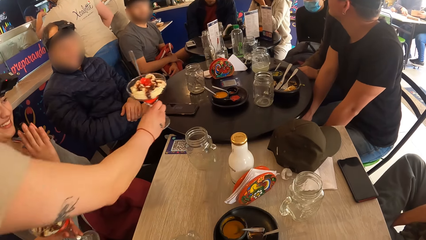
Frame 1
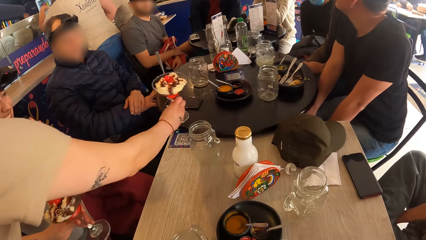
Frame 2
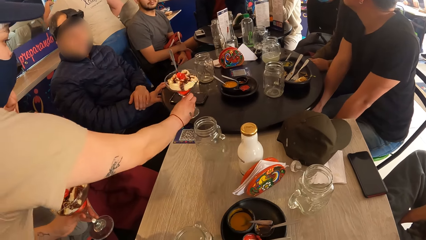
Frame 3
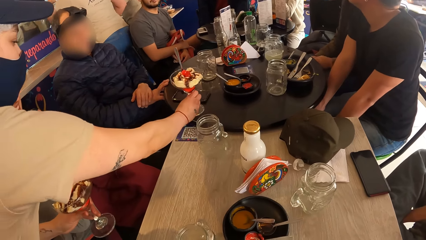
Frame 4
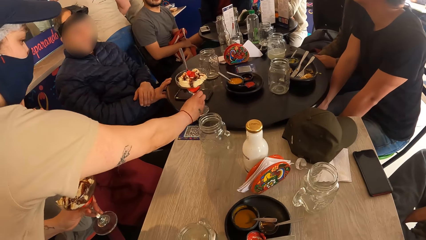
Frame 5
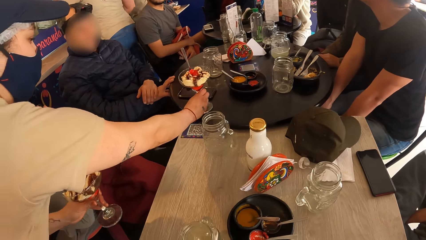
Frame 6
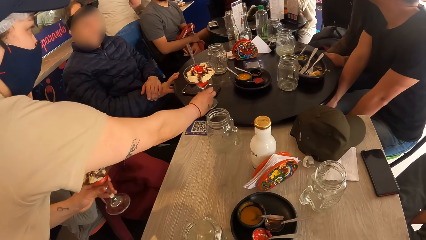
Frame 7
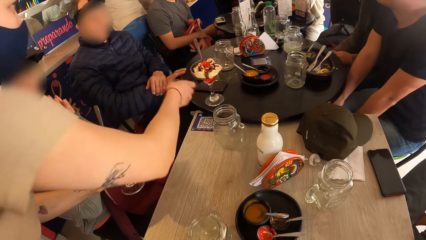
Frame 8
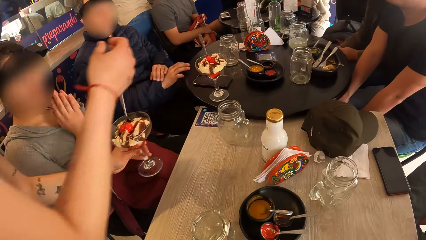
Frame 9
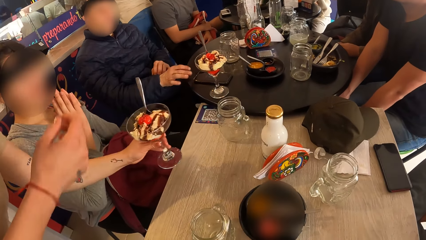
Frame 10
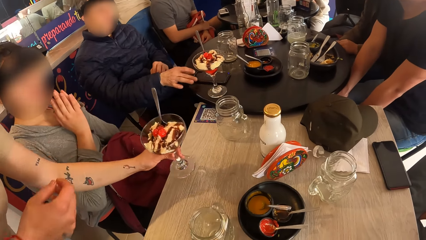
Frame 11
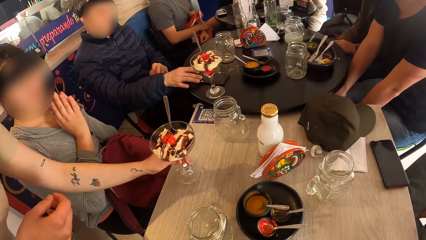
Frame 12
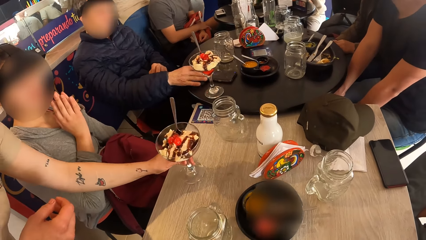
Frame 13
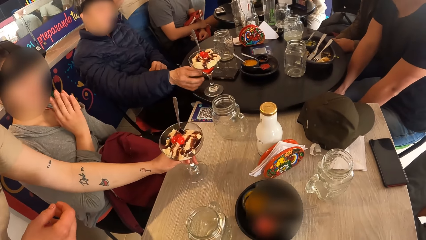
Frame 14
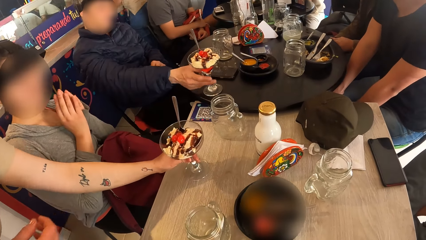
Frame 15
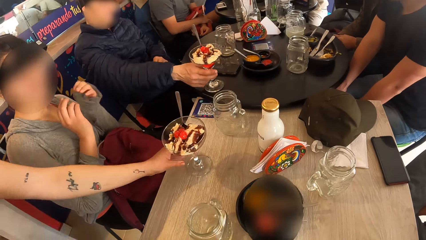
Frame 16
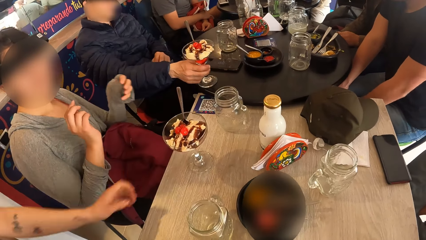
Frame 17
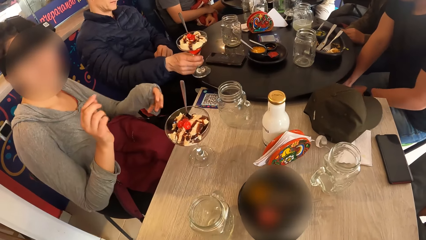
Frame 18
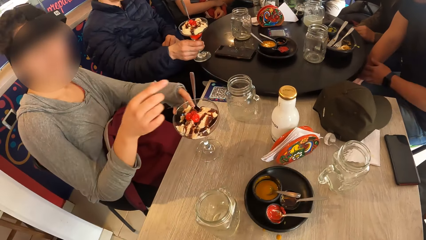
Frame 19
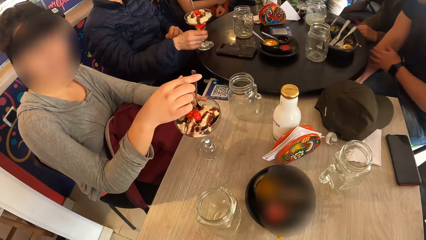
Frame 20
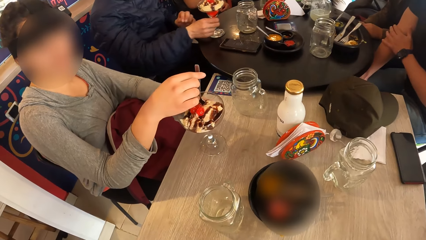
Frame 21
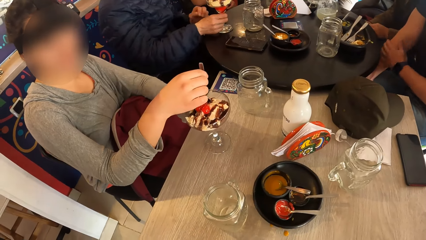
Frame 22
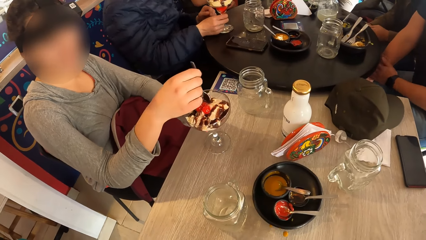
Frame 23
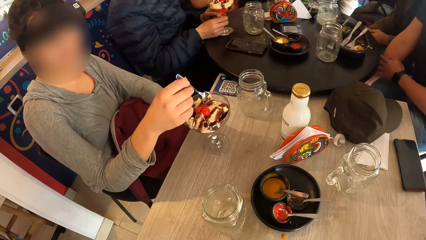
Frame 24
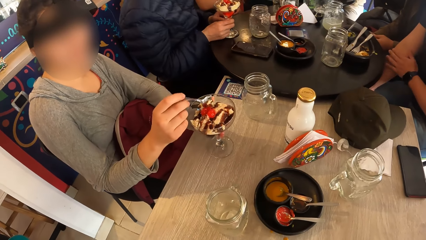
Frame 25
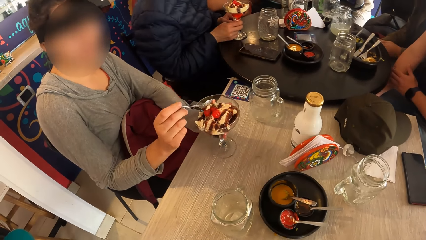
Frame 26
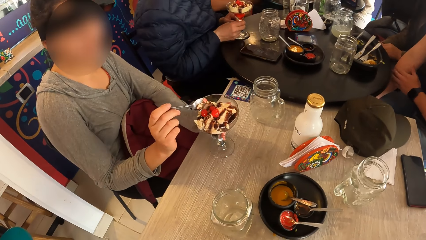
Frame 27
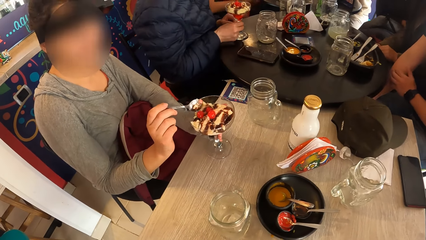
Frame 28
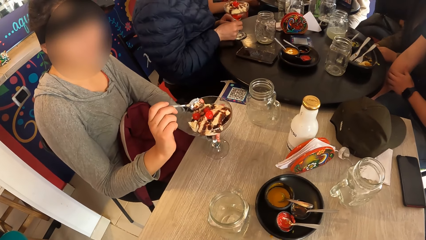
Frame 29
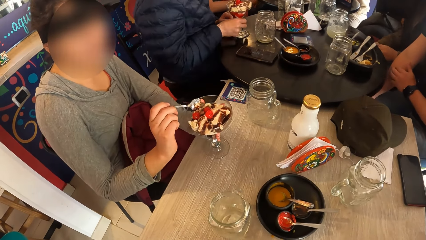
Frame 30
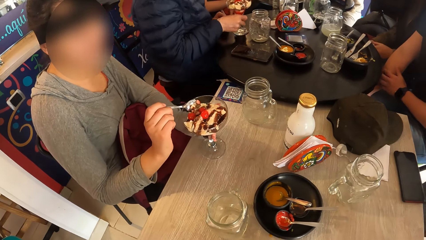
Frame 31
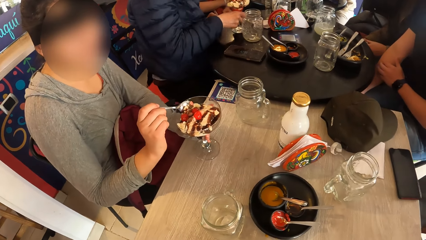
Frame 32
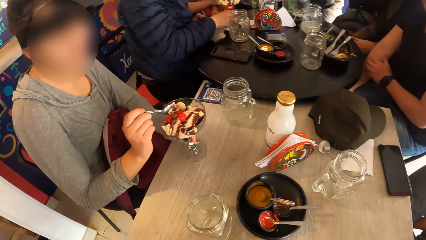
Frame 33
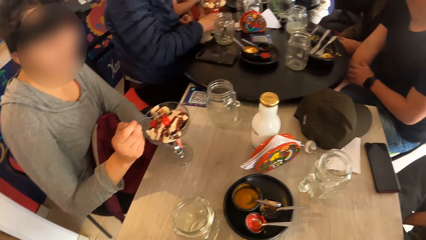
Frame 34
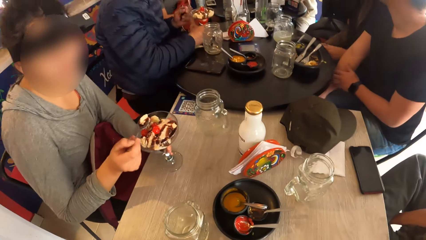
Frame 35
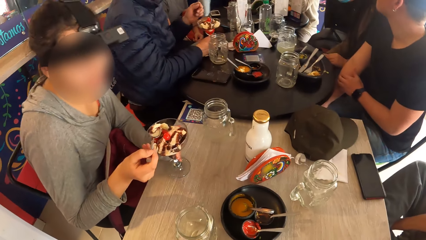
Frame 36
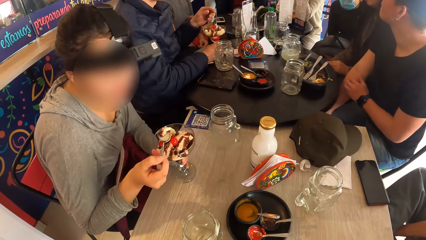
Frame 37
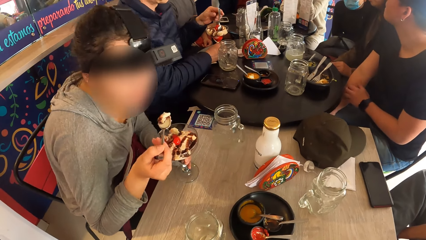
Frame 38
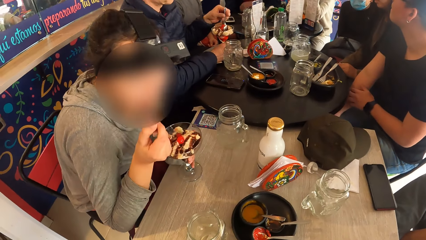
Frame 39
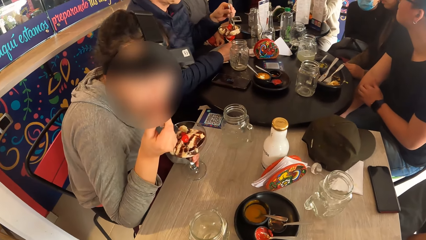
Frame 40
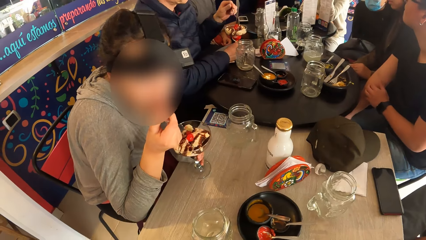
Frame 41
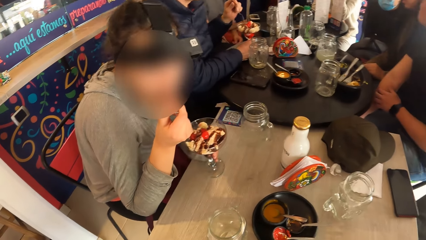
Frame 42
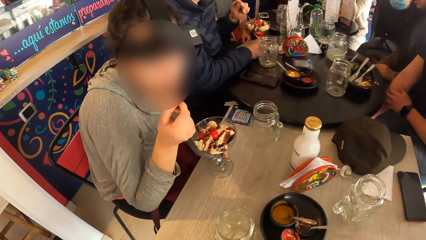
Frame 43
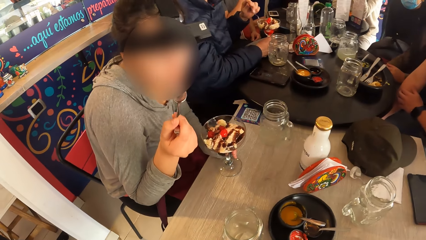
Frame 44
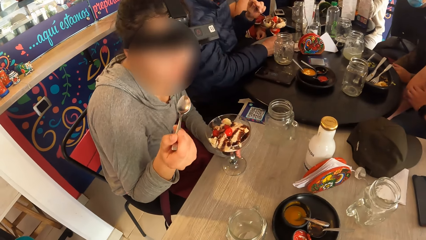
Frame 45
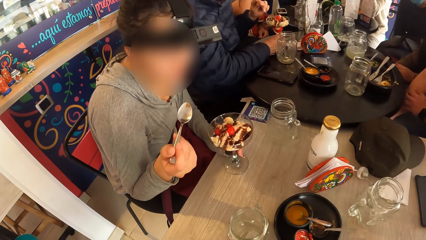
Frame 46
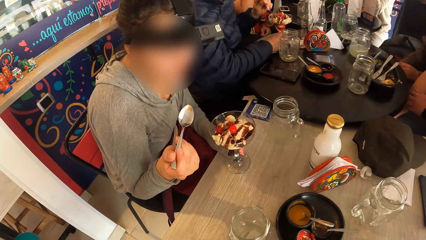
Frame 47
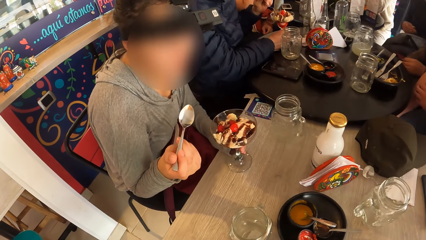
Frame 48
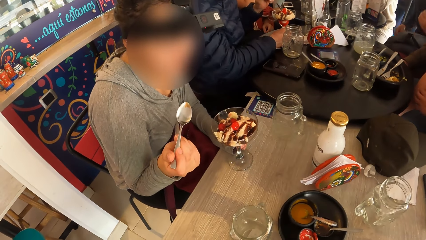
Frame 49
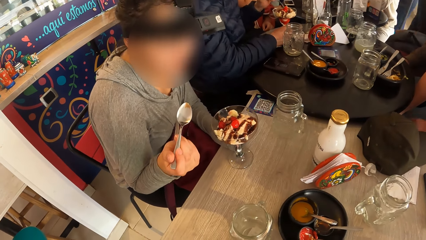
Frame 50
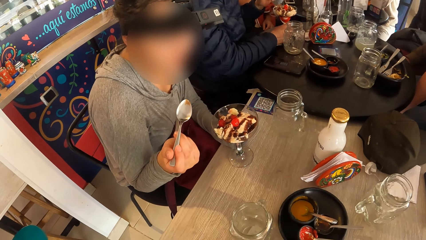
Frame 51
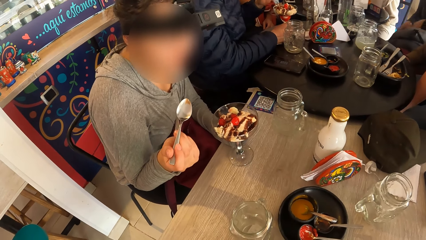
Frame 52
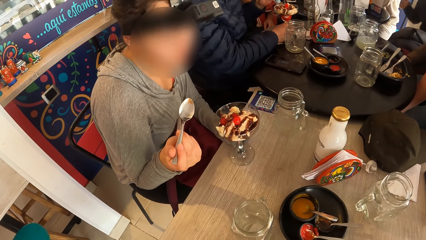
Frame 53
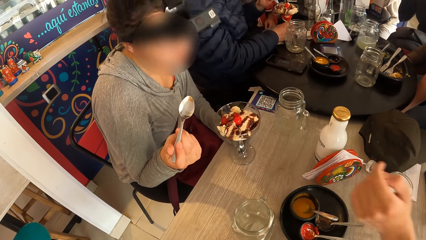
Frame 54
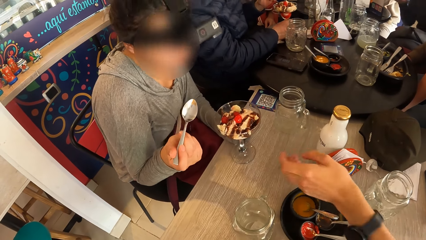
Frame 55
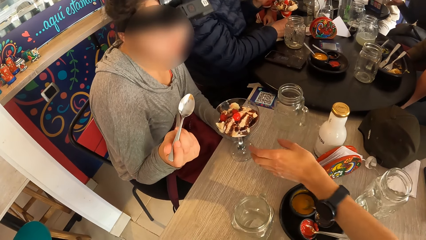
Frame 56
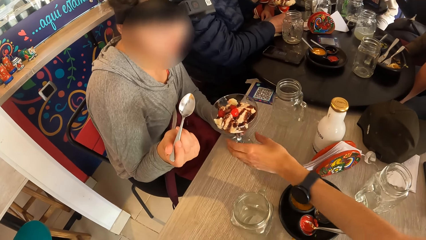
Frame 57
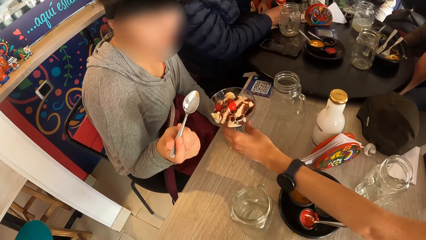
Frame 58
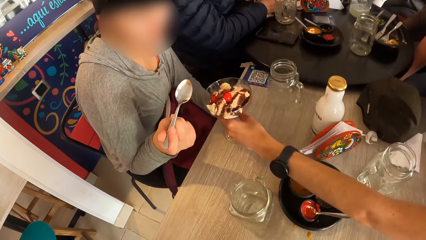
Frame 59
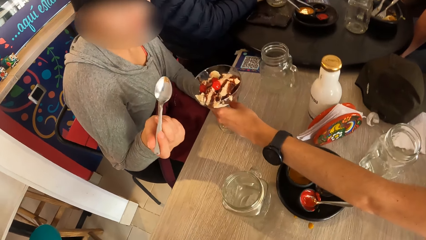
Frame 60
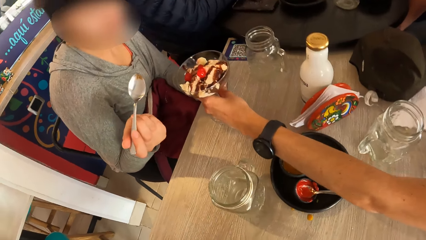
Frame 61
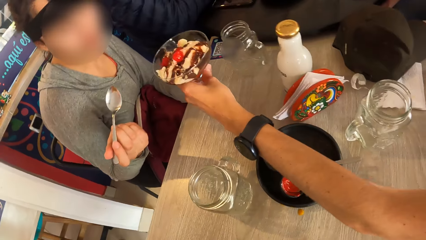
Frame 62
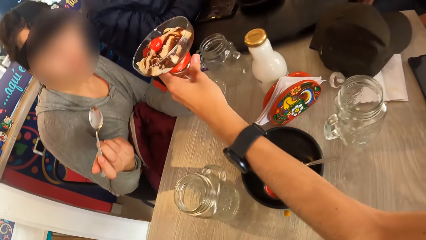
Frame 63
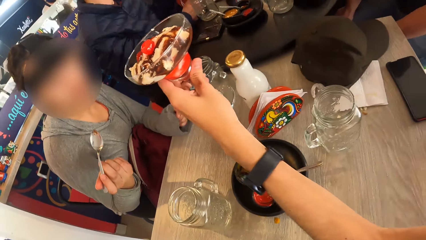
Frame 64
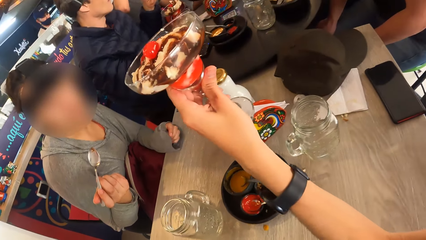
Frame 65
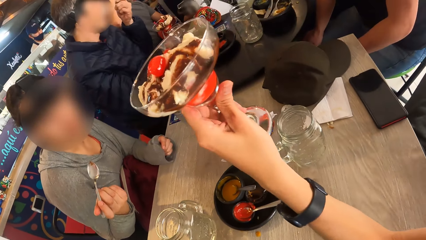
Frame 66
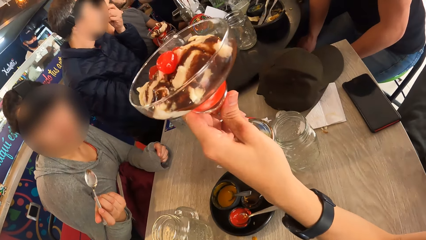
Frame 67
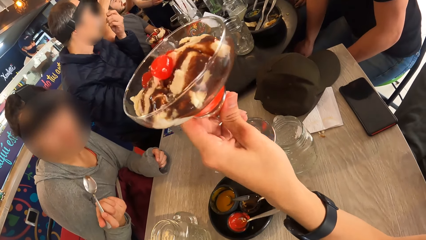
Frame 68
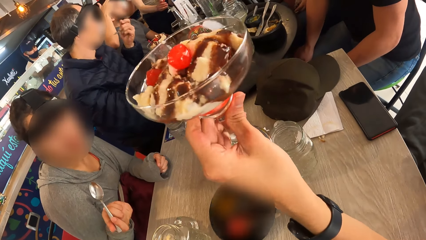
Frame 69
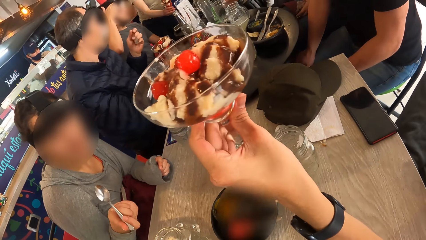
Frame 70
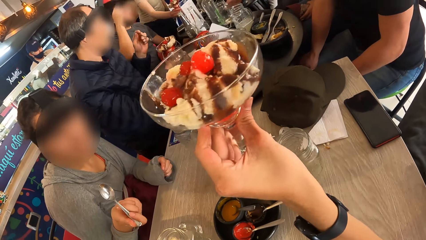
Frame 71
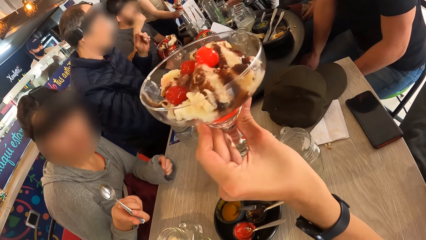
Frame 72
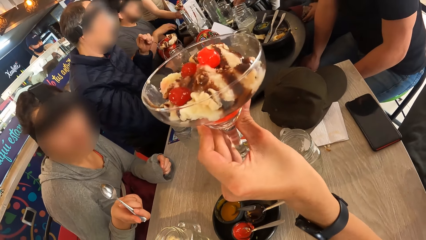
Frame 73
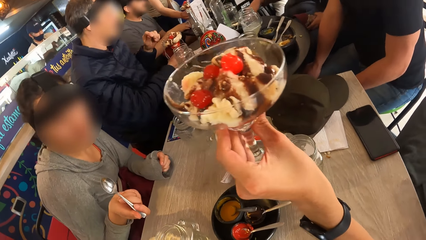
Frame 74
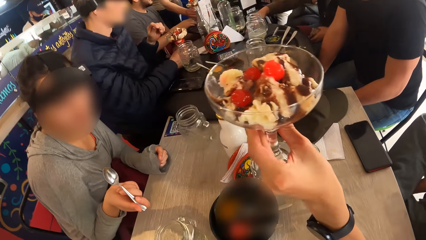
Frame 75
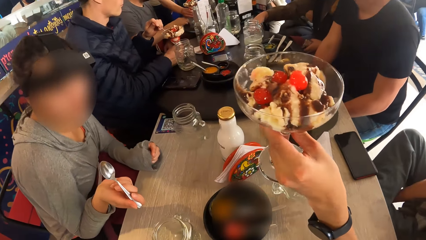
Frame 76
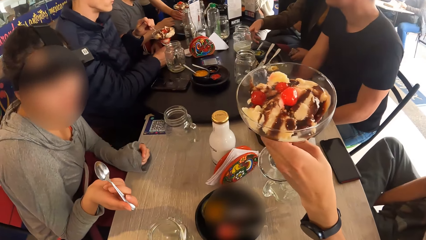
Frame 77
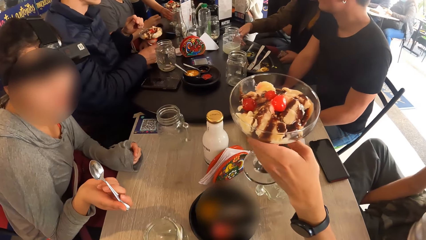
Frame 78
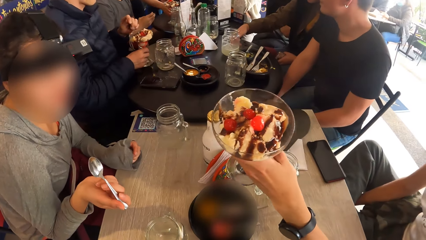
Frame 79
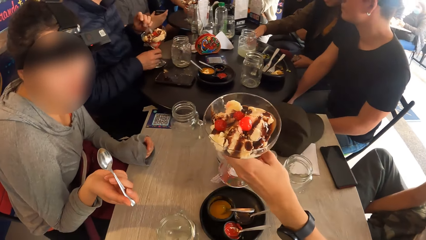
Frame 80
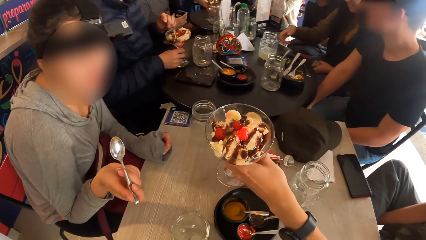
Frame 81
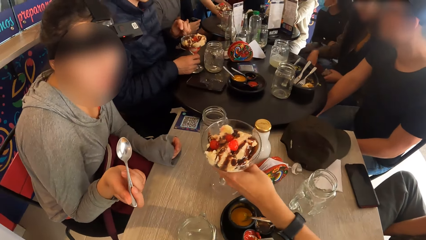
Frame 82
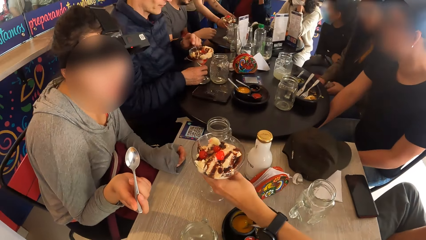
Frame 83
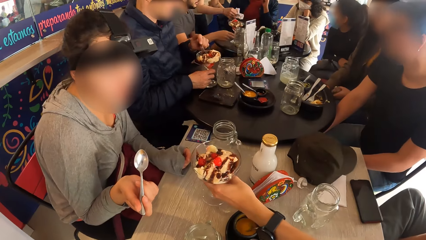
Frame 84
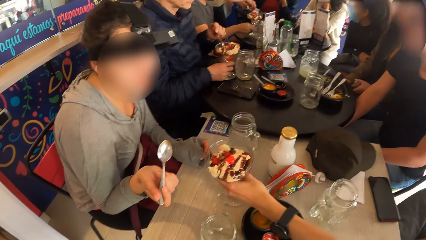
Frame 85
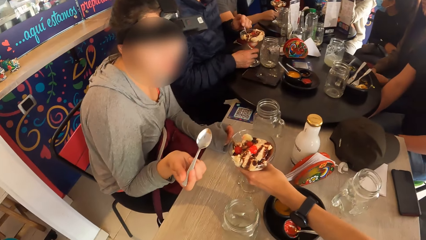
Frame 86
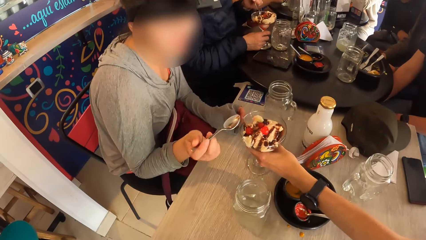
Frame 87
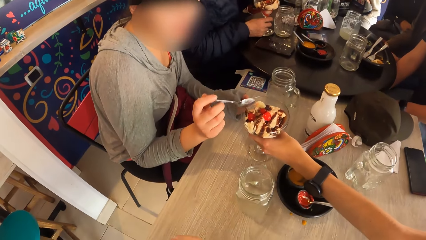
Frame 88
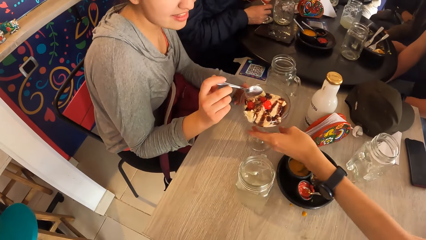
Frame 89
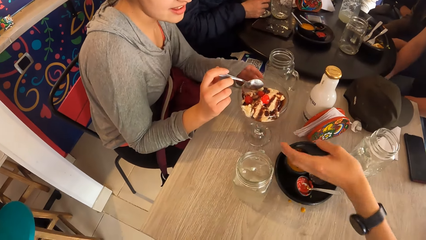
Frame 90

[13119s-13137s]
A waiter drops a cup of ice-cream on the table with her right hand. The camera wearer looks around a room. A man moves a phone on the table with his right hand. The waiter drops a cup of ice-cream on the table with her left hand. The man moves the cup of ice-cream on the table with his right hand. Another man scratches his right hand with his left hand. A woman holds the cup of ice-cream in her left hand. The woman scoops ice cream from the cup. The woman holds a spoon in the cup of ice-cream with her right hand and eats some ice-cream with the spoon in her right hand. The first man holds a spoon in the cup of ice-cream with his left hand. Another man adjusts a camera on his head with his right hand. Another man picks up the cup of ice-cream from the woman with his left hand. The first man eats some ice-cream with the spoon in his left hand. The waiter drops a cup of ice-cream on the table with her right hand. The third man moves a phone on the table with his right hand. Another woman moves a cup on the table with her right hand. The first man moves the cup of ice-cream on the table with his right hand. The camera wearer looks around the room. The fourth man drops the cup of ice-cream before the first woman on the table with his left hand. The camera wearer puts down a glass on the table.
